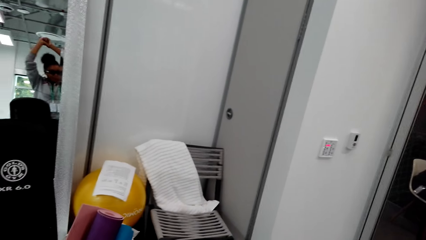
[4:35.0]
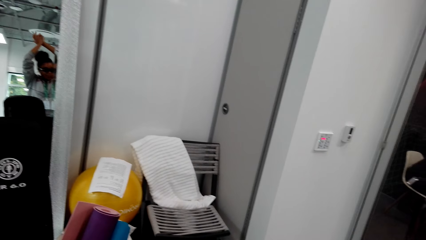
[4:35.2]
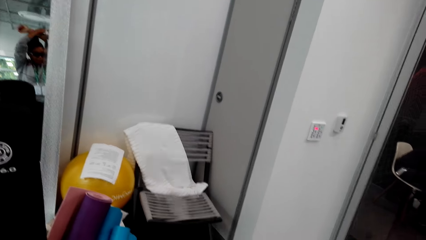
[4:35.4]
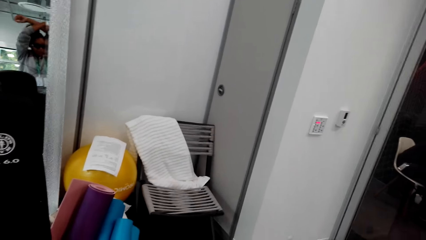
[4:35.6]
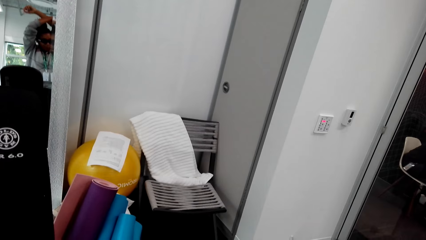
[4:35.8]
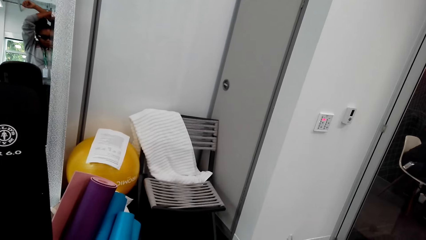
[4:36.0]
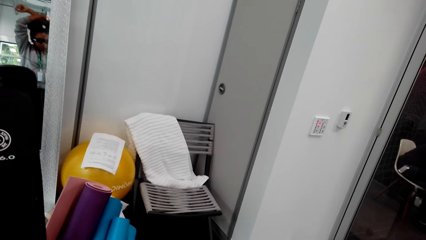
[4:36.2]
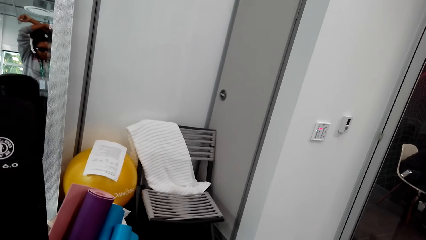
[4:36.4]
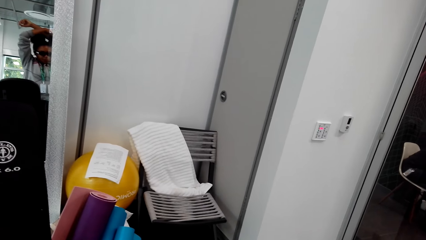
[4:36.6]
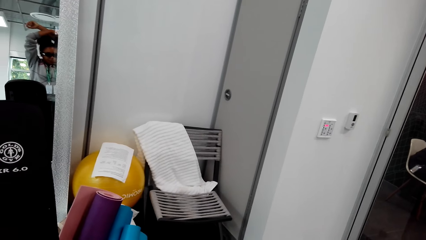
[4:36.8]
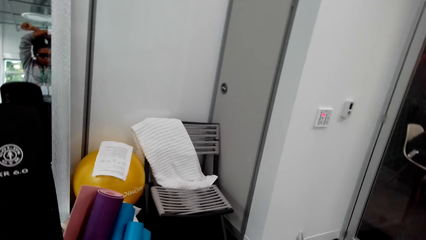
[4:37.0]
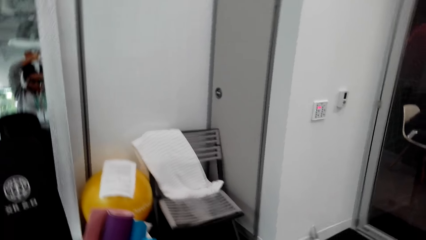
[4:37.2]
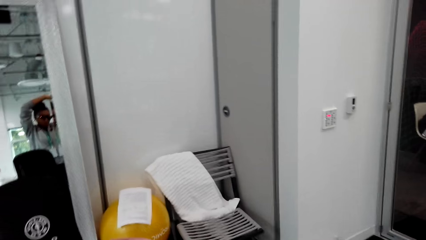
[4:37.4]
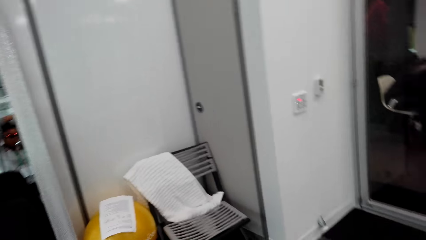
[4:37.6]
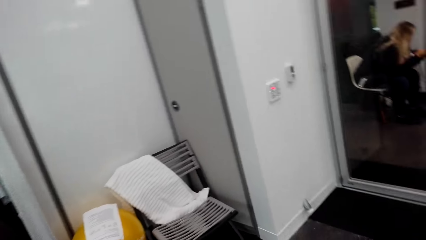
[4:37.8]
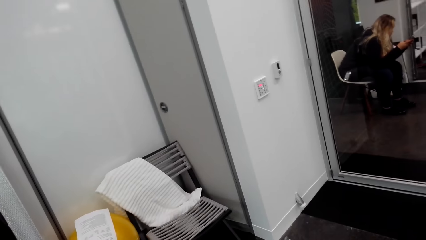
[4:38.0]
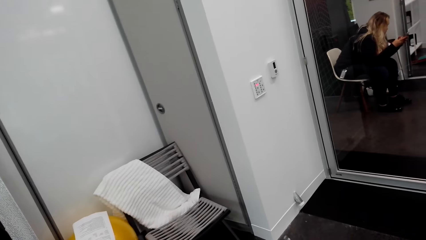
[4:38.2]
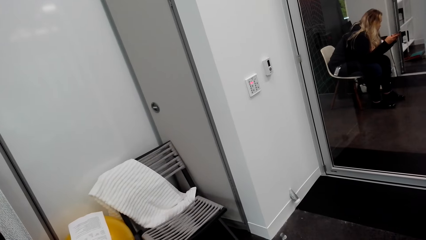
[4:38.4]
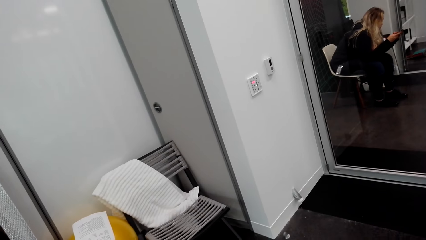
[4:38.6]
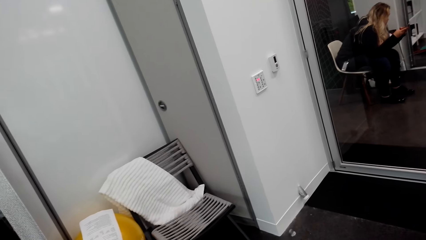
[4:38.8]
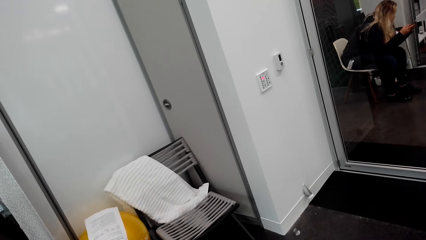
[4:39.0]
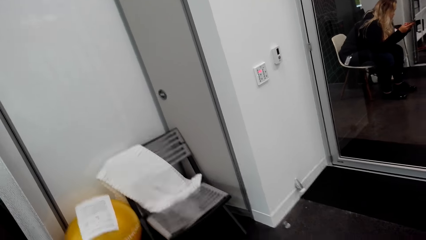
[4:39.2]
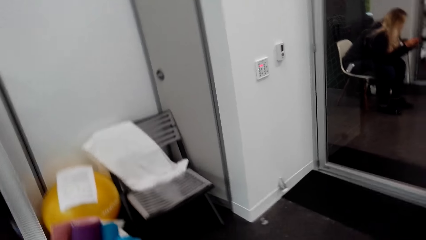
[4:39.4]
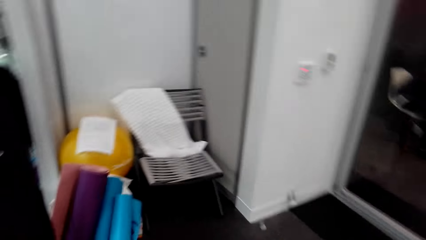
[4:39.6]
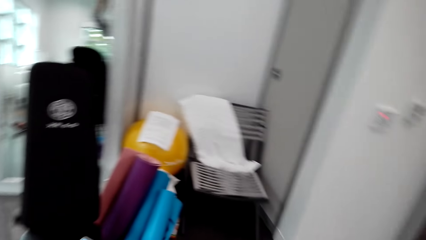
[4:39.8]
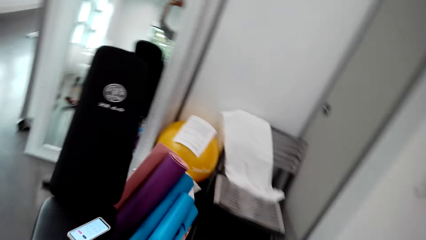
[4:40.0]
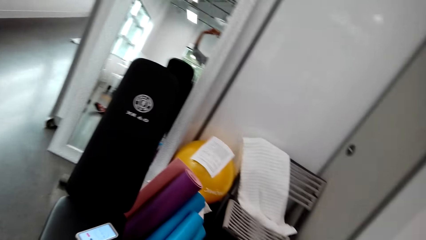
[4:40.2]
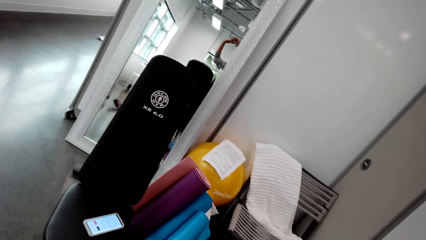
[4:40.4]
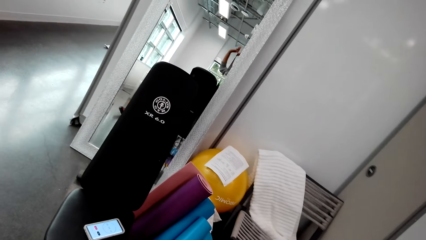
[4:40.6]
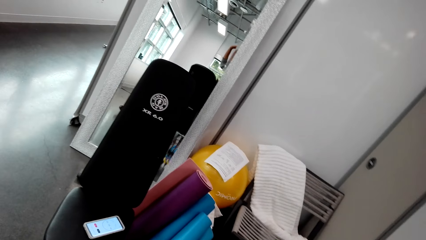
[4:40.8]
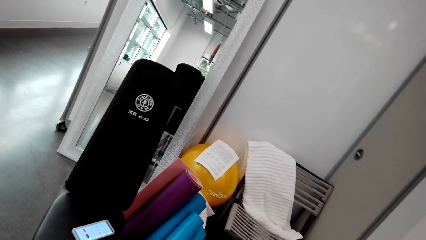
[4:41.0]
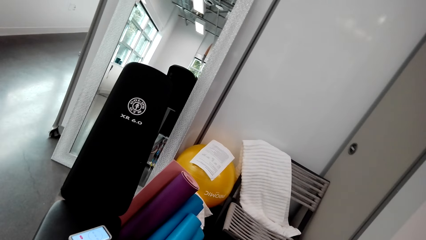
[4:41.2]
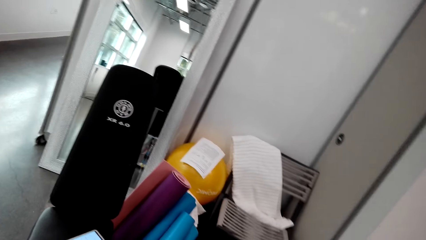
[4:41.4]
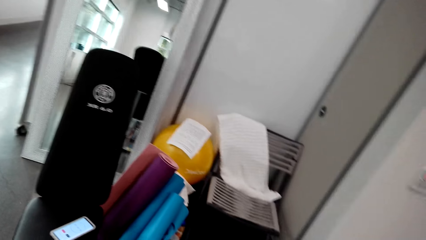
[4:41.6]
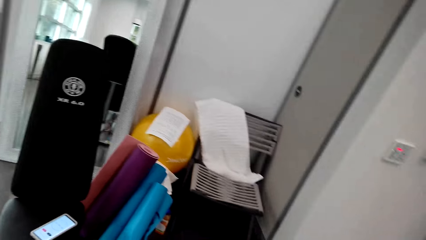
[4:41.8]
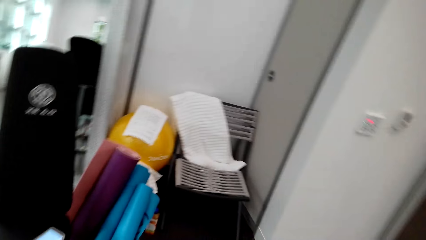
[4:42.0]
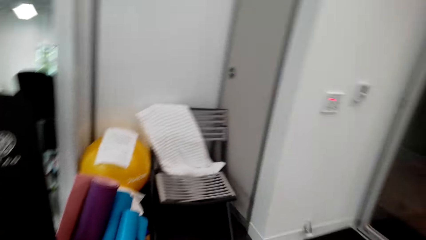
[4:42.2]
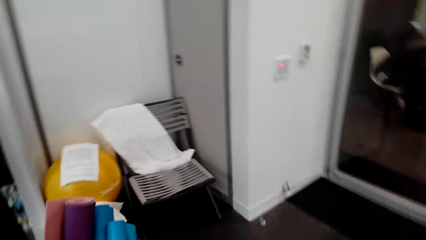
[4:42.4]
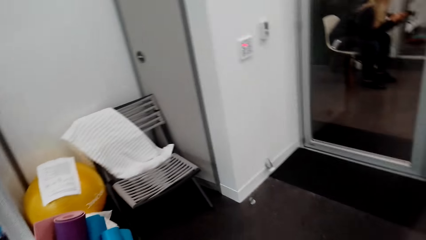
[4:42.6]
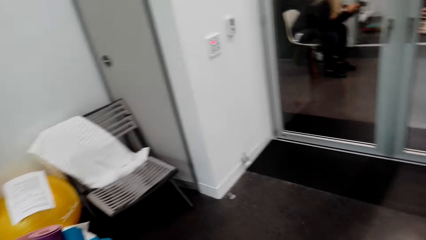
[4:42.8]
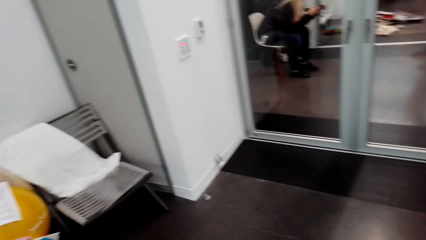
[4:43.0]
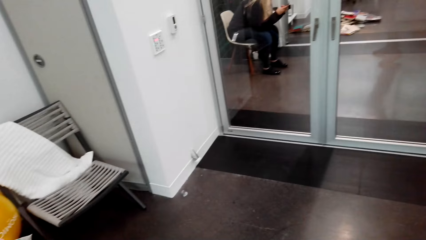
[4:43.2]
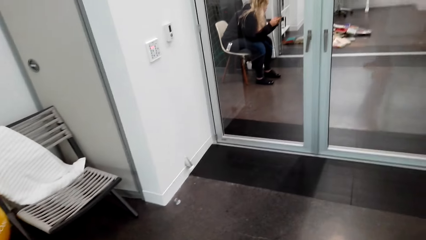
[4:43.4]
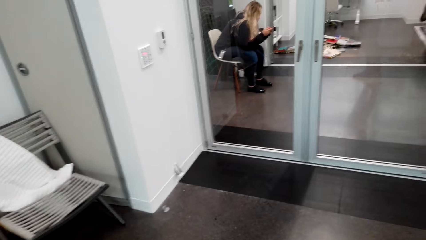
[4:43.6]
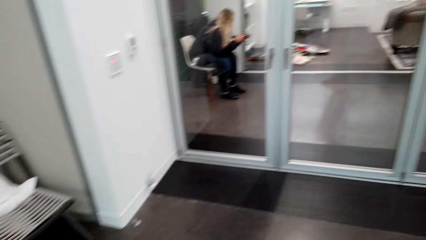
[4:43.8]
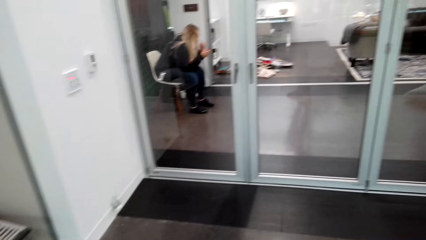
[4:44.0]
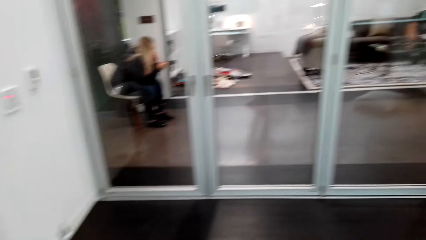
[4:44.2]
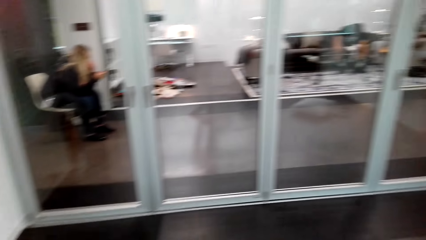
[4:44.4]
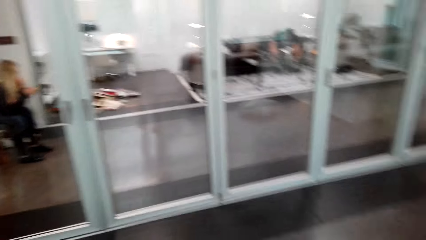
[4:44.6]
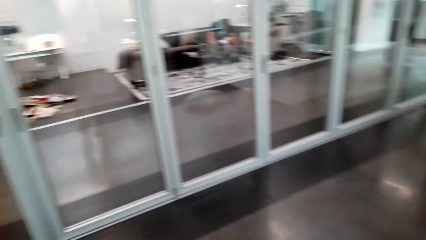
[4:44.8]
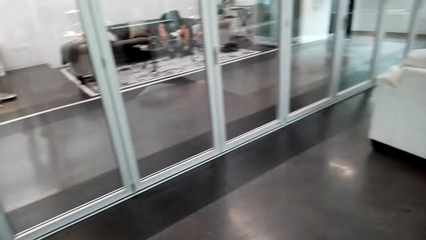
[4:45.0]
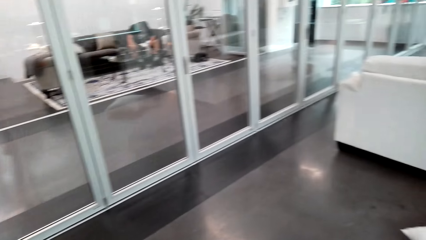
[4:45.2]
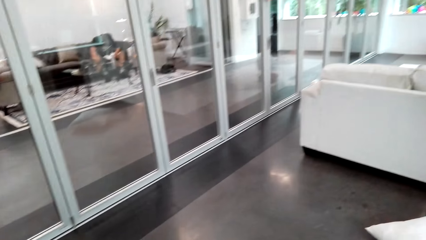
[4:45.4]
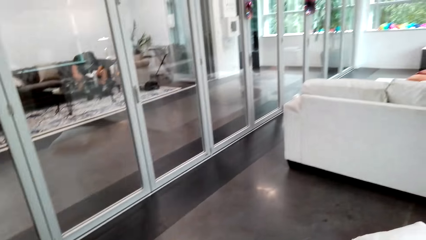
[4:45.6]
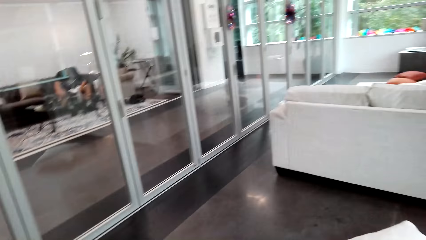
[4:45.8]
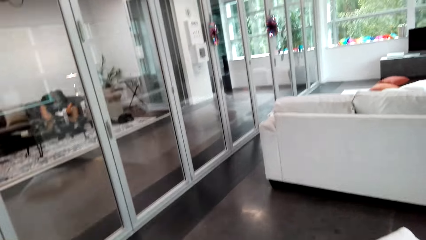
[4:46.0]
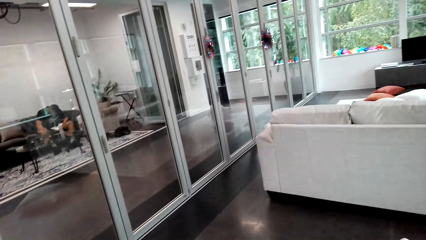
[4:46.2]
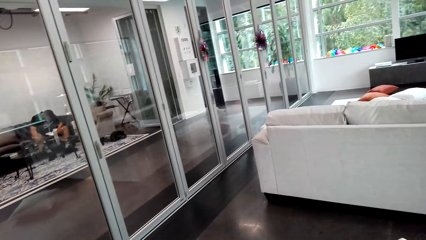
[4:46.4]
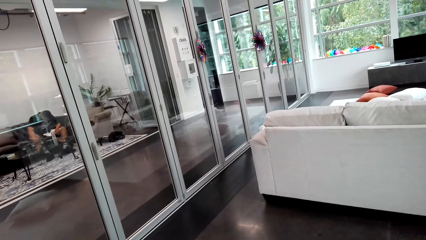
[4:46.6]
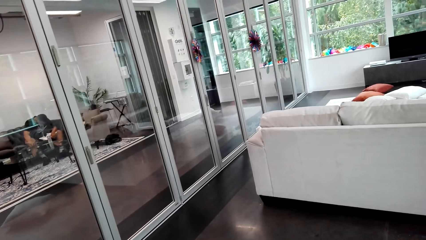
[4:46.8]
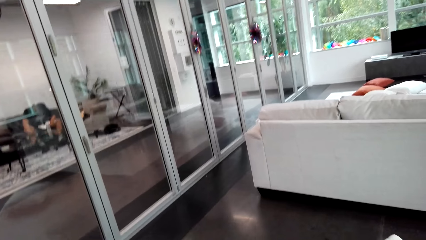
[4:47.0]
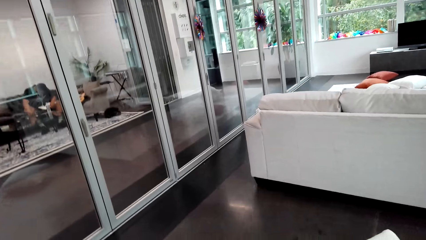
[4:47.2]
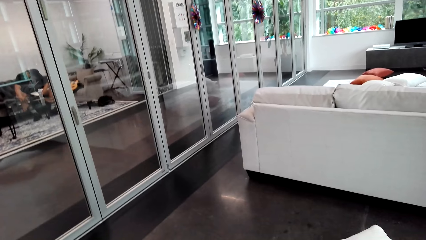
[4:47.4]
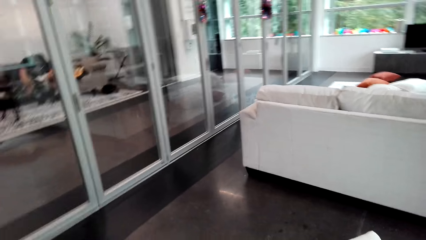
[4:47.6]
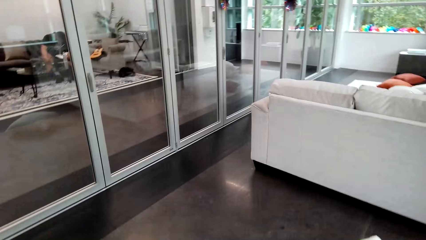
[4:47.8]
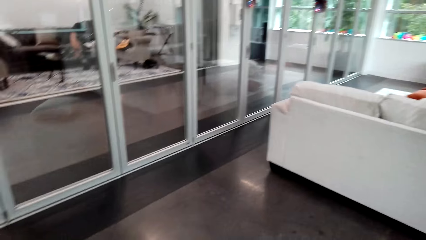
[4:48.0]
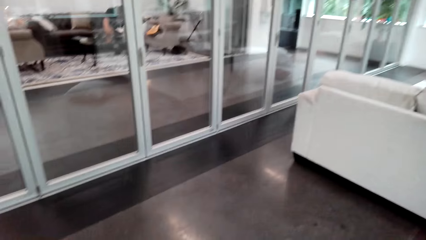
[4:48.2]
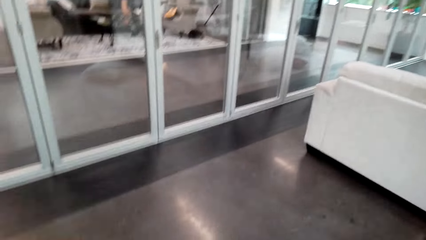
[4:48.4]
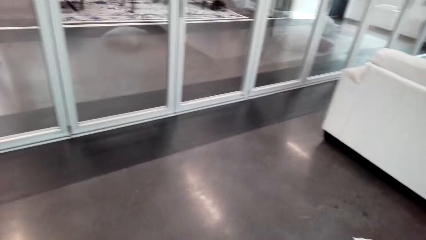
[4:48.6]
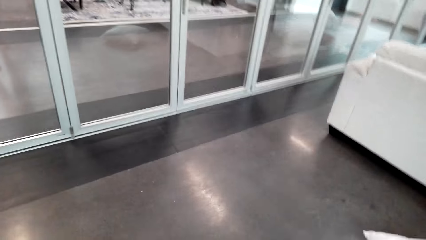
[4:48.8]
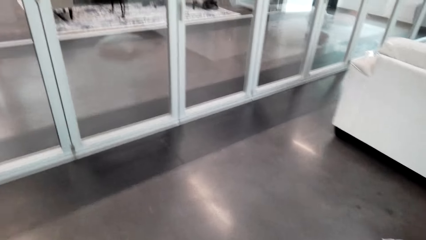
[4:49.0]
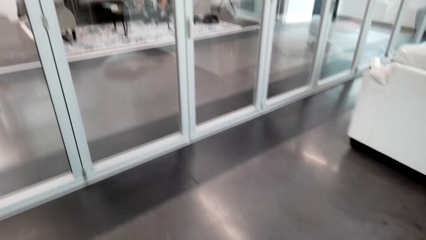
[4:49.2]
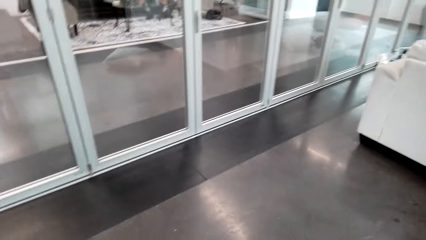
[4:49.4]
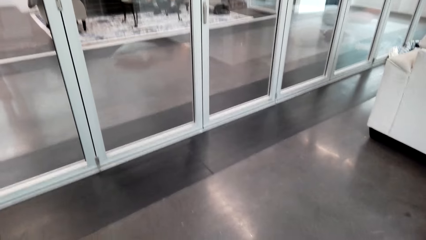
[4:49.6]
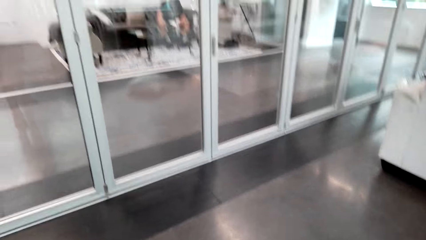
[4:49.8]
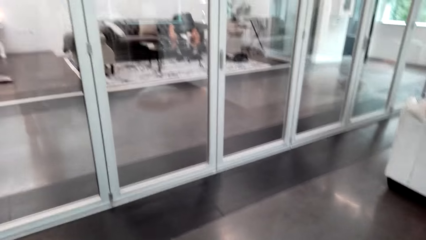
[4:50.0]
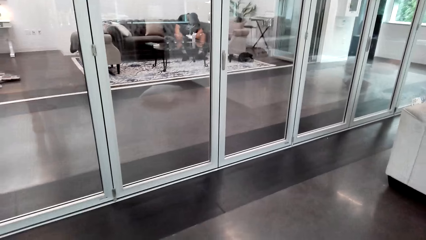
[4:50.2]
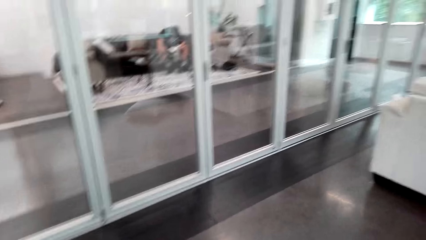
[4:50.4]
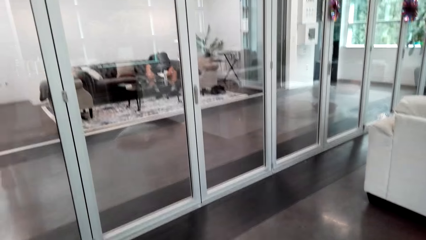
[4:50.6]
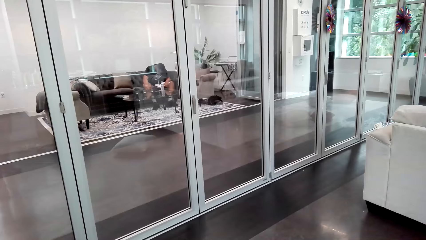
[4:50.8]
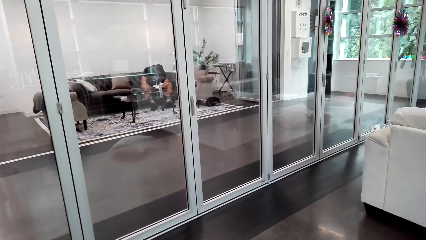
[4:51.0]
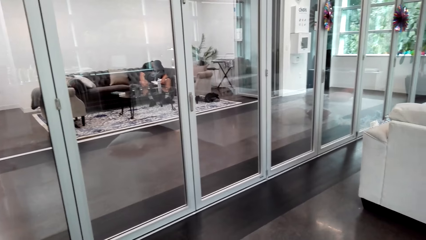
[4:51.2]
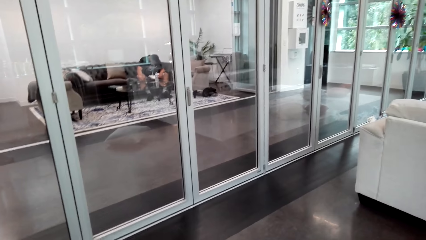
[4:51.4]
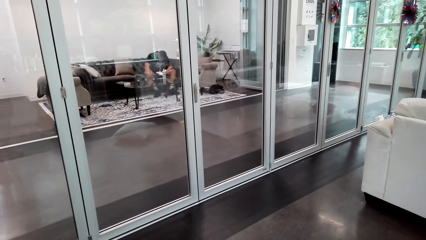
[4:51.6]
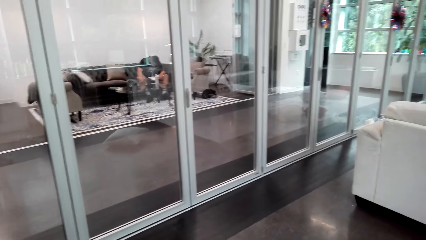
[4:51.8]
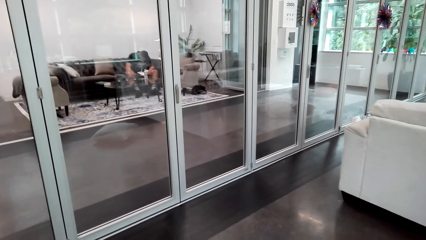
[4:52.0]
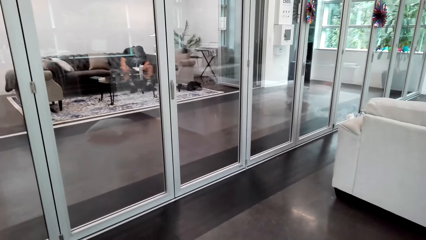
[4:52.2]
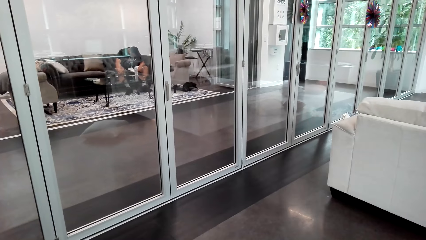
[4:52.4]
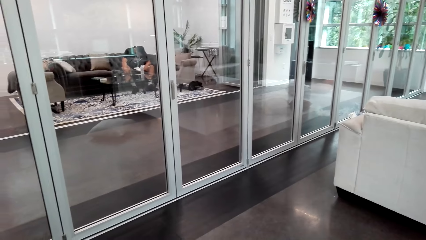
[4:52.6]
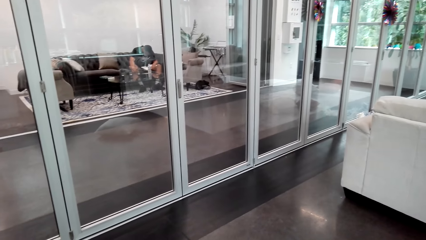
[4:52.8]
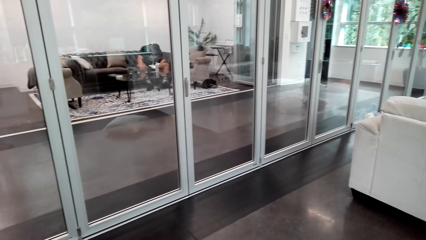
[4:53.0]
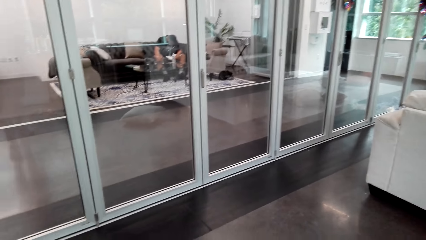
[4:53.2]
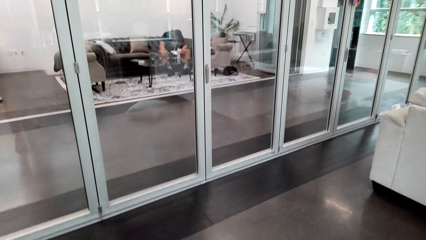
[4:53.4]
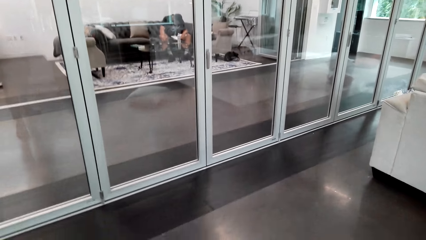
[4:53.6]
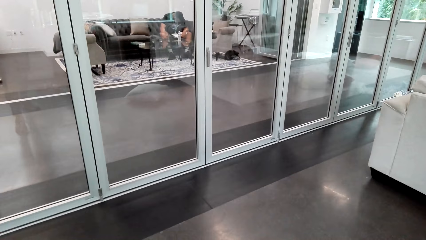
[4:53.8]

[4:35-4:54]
A woman uses the phone. The camera wearer moves around the house.
